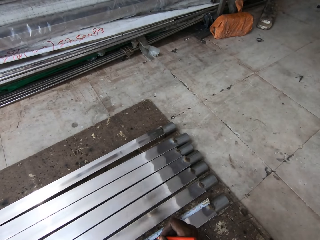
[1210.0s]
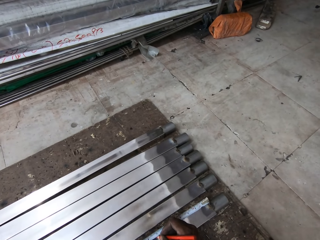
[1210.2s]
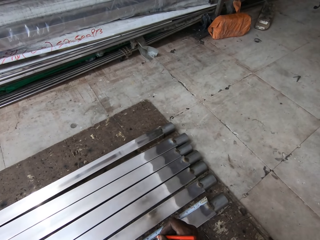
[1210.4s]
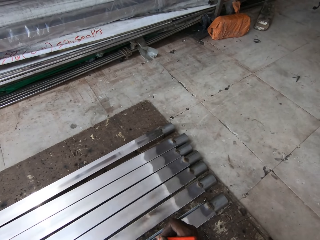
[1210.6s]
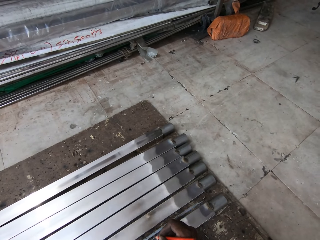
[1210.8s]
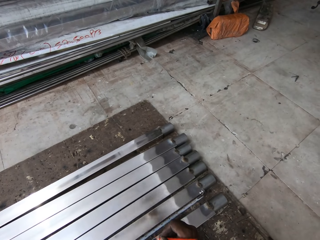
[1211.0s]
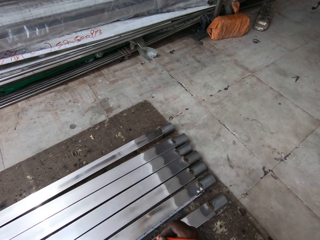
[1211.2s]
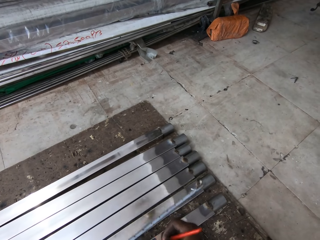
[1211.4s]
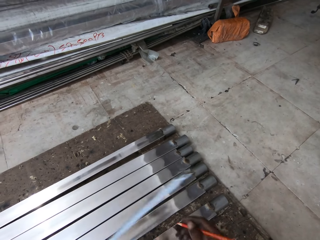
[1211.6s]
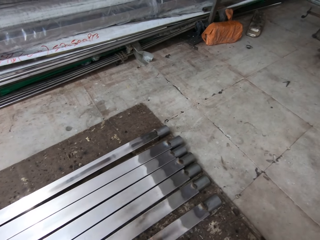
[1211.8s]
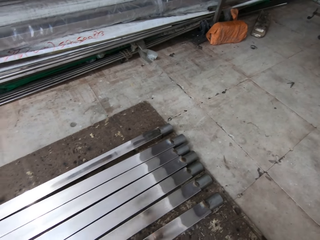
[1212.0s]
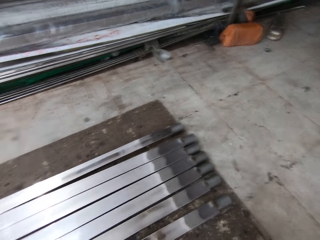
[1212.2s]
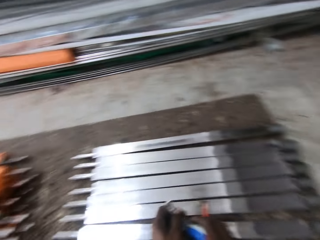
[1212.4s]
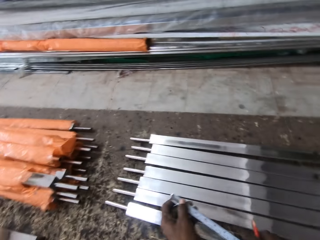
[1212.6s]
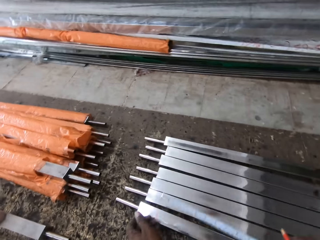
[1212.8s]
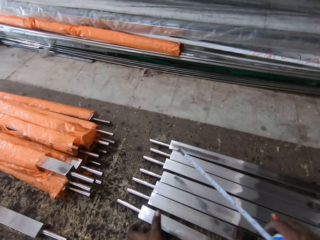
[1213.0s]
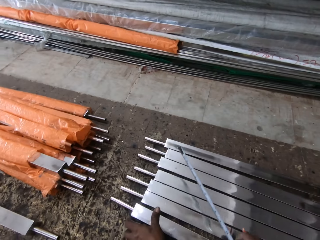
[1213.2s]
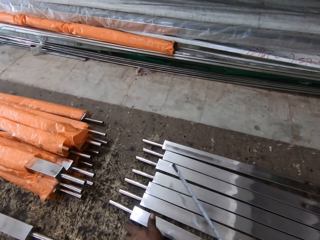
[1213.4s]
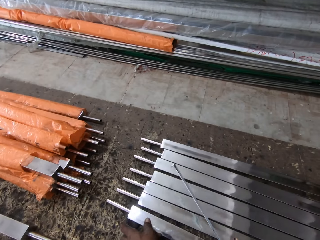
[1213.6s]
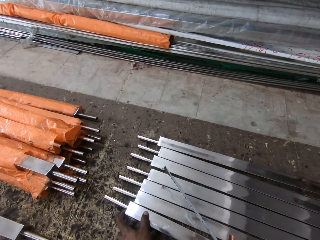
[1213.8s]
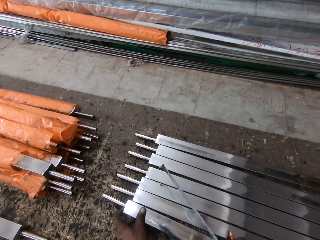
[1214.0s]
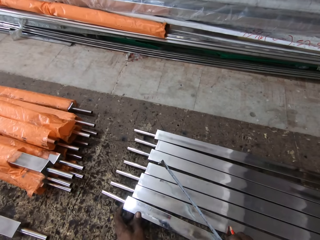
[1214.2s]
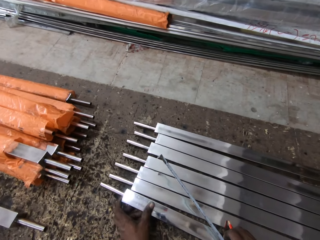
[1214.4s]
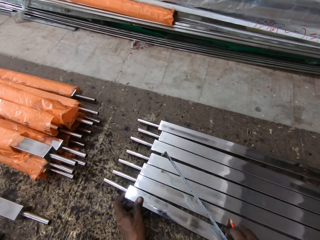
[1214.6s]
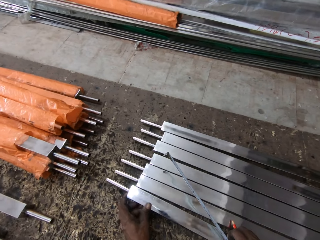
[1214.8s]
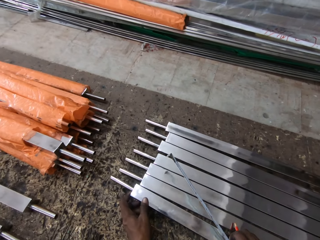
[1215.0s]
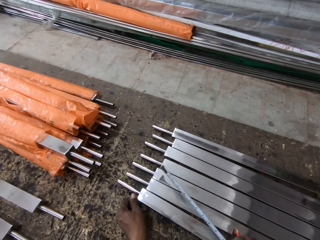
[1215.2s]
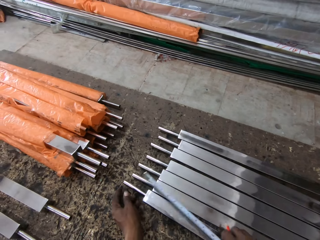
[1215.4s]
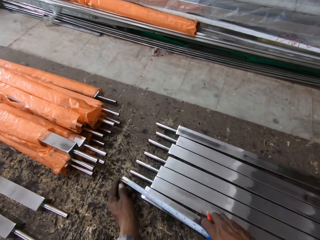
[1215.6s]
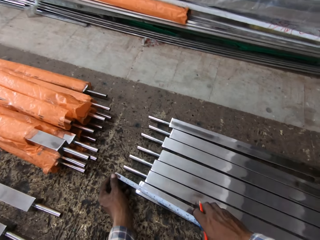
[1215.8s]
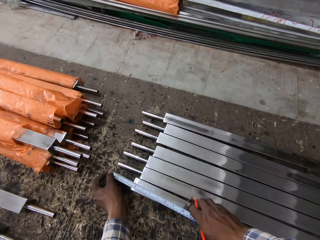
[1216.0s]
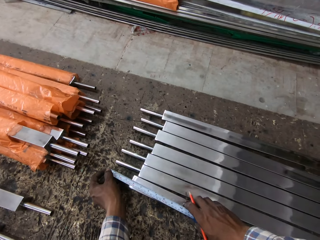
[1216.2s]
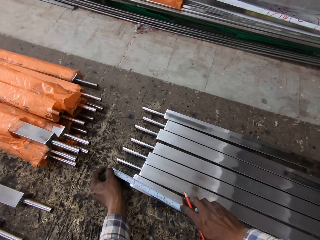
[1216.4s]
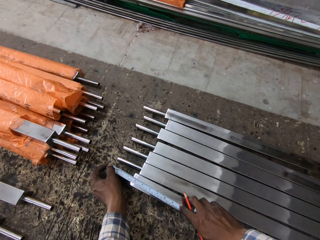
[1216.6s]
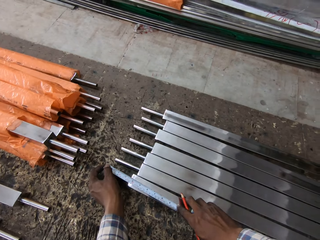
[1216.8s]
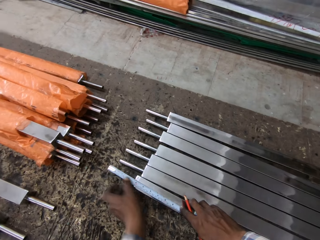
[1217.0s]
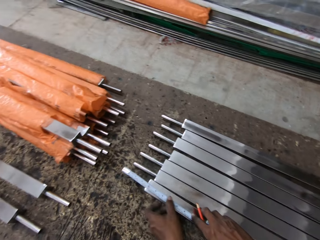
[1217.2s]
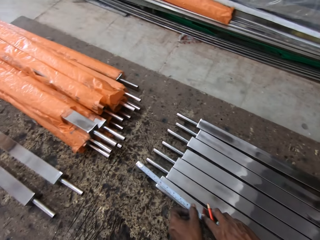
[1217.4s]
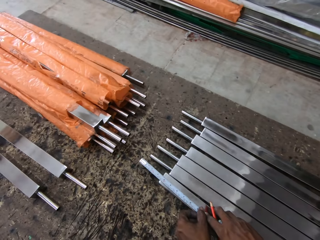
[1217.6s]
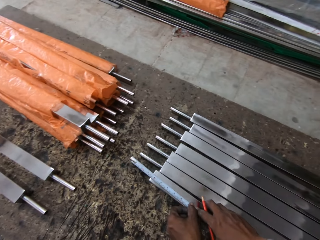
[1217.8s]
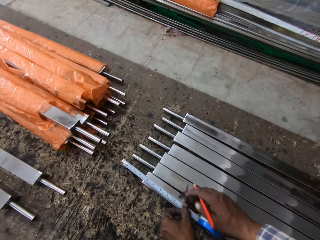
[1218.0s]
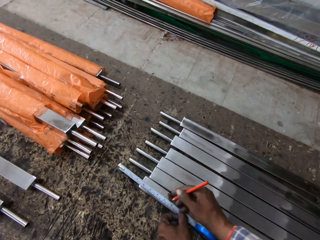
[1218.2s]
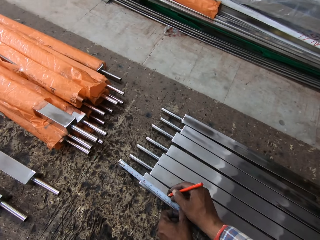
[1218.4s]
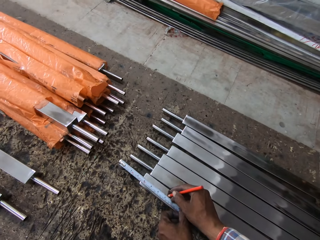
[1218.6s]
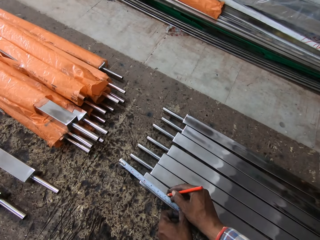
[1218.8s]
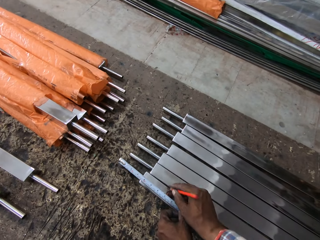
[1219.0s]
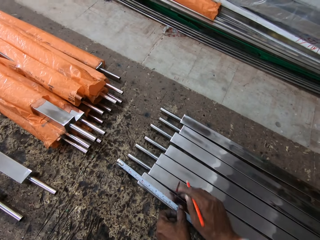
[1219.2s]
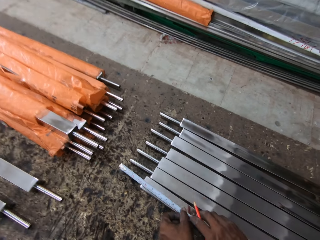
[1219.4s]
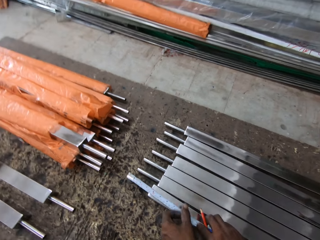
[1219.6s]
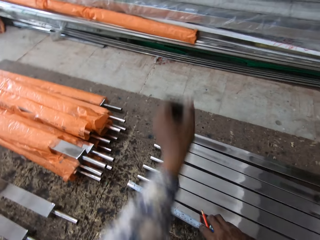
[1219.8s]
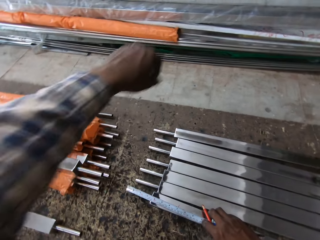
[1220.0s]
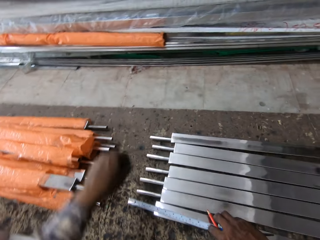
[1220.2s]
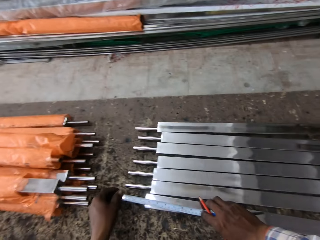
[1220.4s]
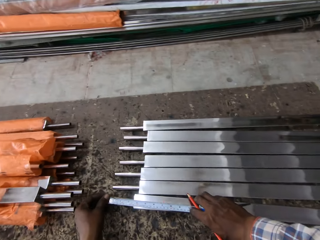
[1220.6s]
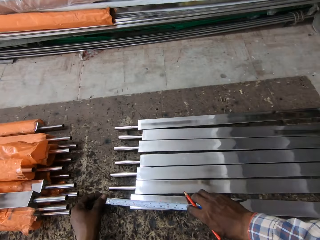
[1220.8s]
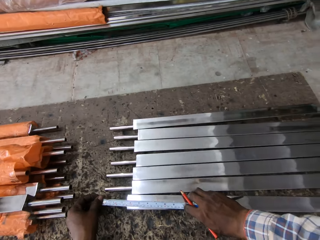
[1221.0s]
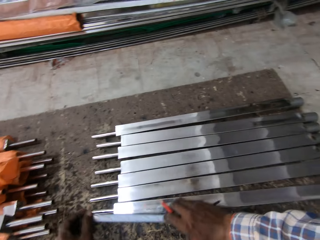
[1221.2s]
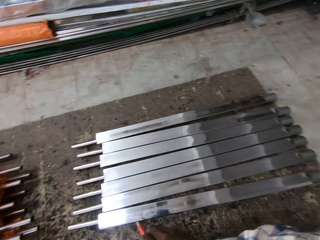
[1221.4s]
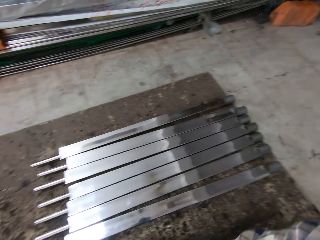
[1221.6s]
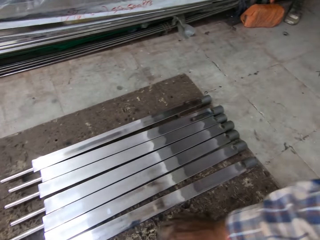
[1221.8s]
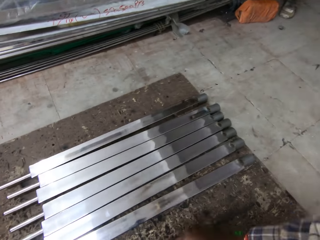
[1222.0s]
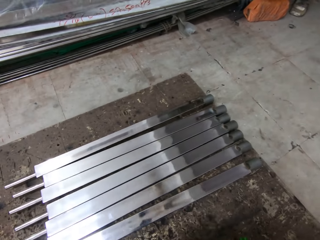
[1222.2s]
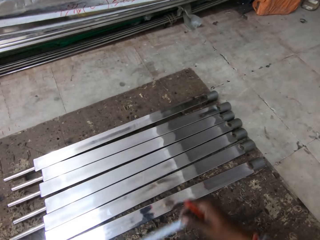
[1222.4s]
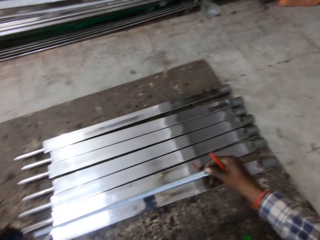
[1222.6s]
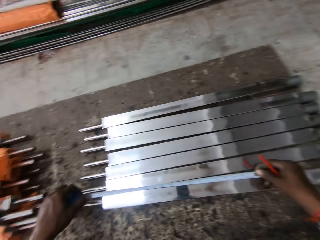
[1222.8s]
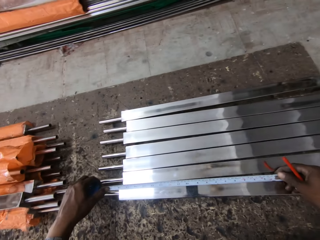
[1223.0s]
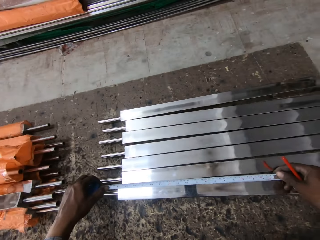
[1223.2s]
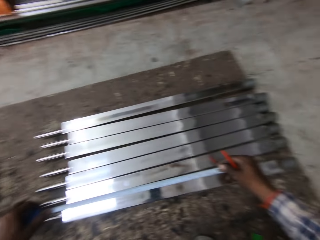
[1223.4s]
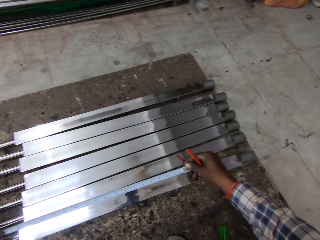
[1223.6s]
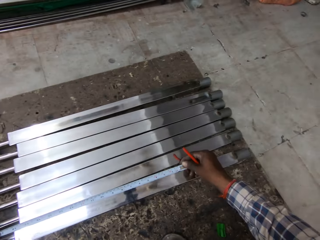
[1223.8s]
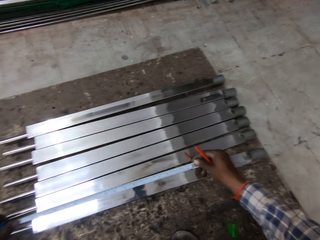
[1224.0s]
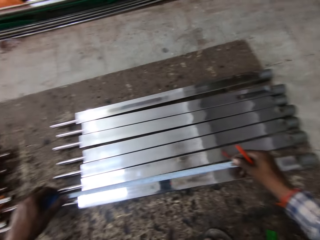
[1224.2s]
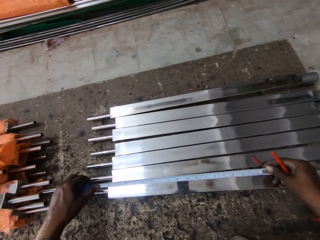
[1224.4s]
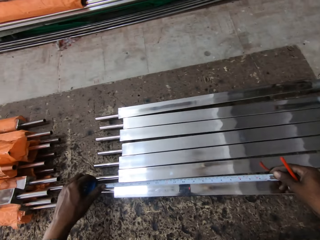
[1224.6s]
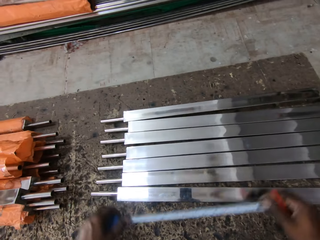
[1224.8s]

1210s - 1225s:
The camera wearer marks the metal bar. They release the hand from the metal bar. They pull the metal bar and move the metal bar. They attach the measuring tape to the metal bar. They measure the metal with a tape measure. They mark the metal with a pencil. They lift the left hand. They touch the measuring tape. They lift the measuring tape. They measure the metal with the tape measure.

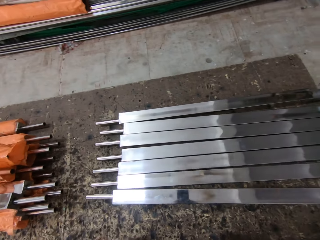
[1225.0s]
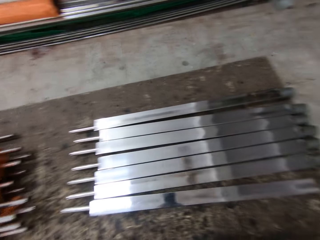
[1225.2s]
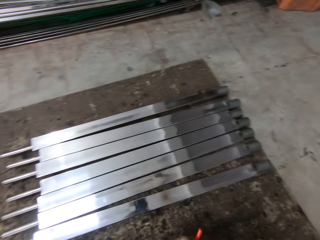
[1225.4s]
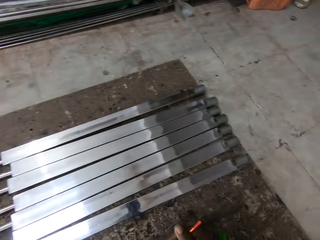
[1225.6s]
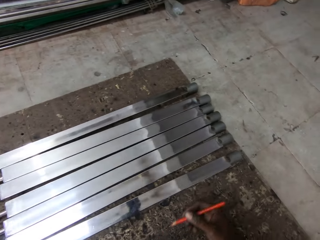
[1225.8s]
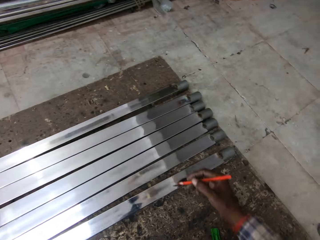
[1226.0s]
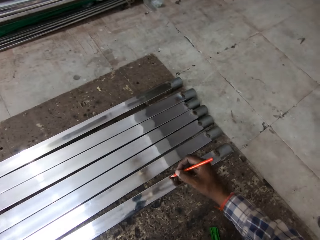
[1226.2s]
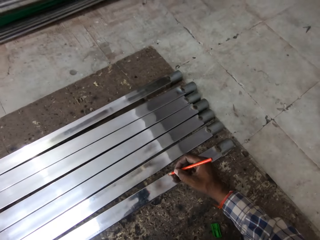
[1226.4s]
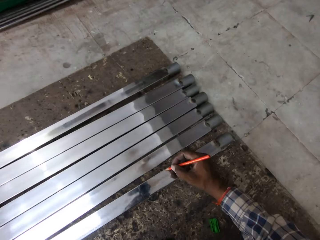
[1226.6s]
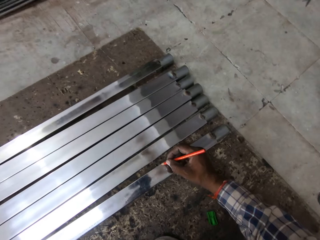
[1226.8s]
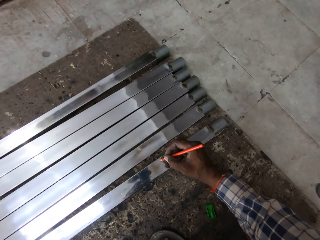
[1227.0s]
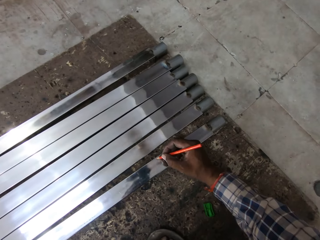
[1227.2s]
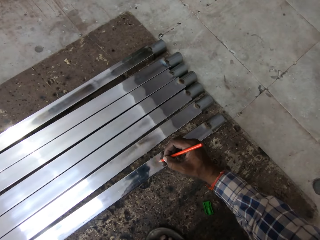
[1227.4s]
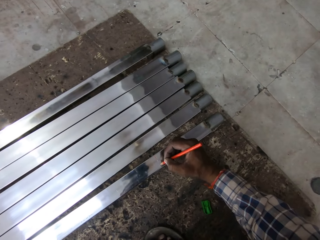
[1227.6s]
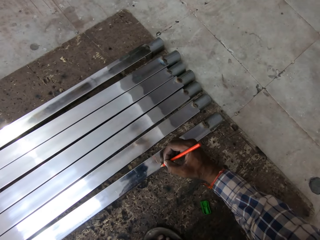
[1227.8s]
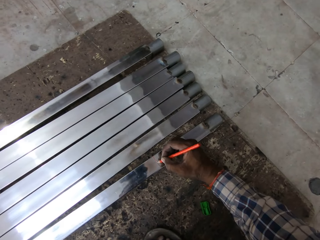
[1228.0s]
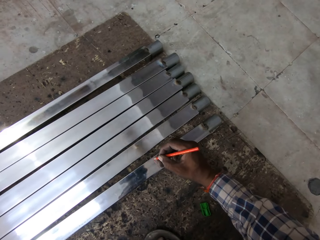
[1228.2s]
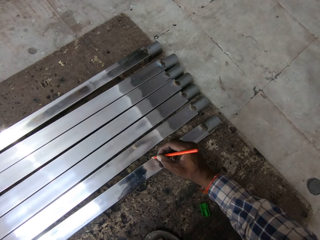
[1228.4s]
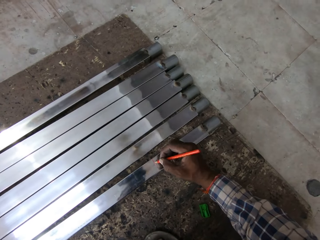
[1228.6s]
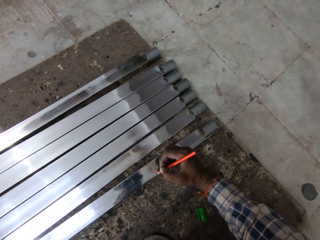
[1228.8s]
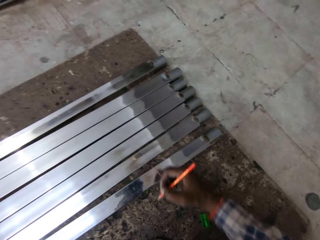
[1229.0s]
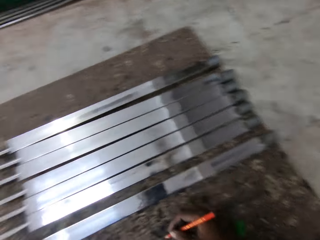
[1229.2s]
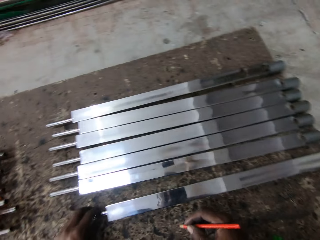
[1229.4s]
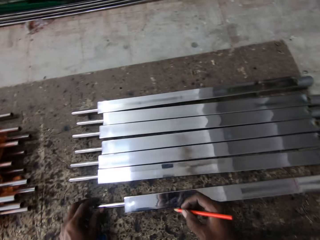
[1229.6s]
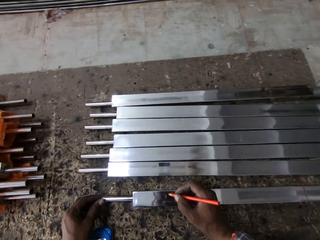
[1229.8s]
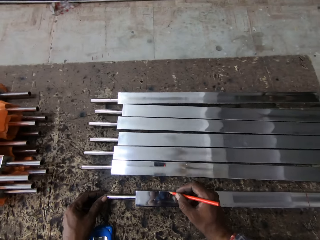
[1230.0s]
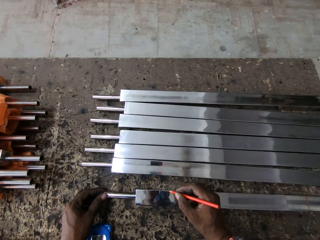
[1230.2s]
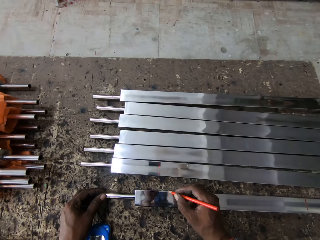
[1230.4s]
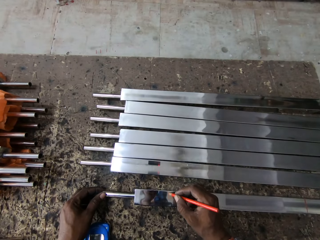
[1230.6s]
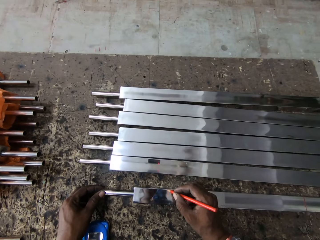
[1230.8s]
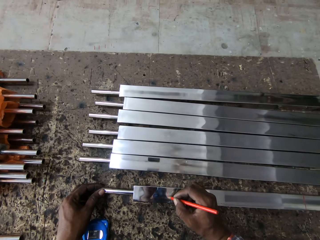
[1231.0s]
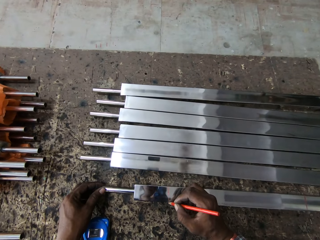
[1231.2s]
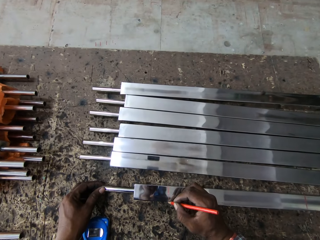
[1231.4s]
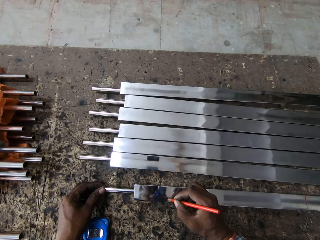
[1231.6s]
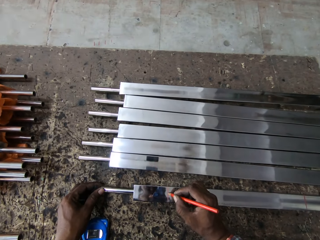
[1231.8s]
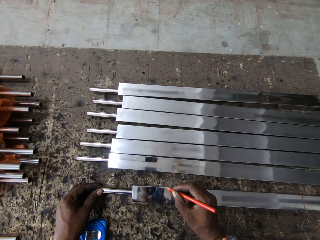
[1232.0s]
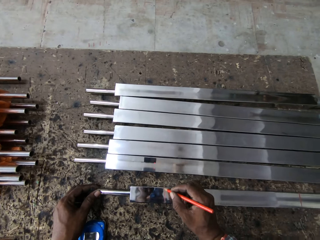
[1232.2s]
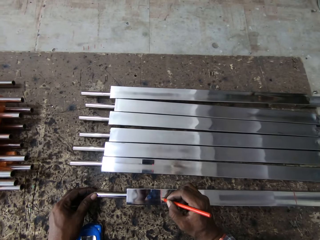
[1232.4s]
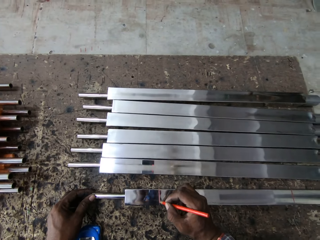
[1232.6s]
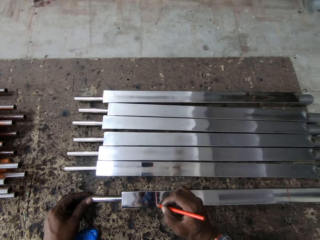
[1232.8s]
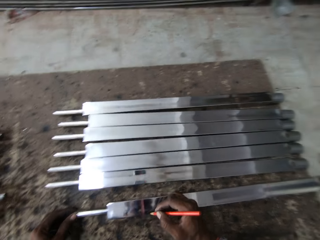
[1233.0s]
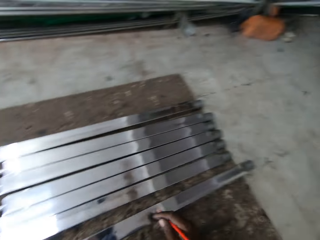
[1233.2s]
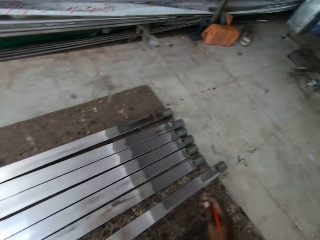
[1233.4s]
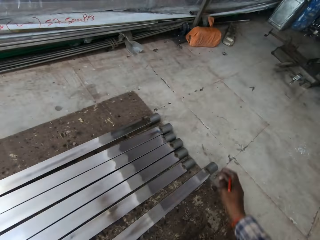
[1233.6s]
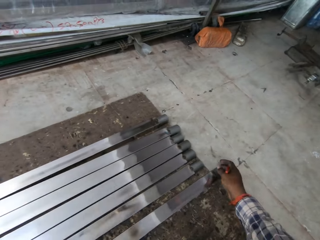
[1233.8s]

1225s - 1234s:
The camera wearer lifts the measuring tape. They mark the metal or lumber with a pencil. They mark the other end of the lumber. They move the hand.
